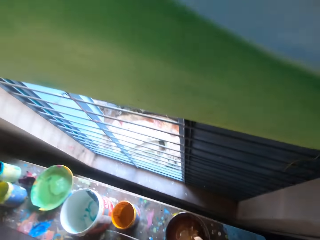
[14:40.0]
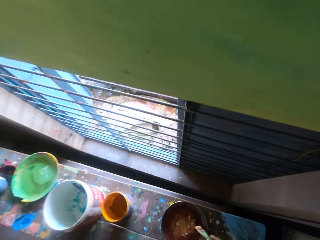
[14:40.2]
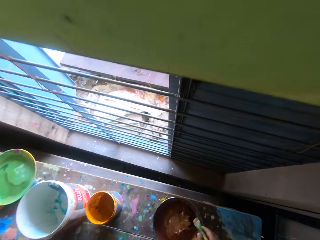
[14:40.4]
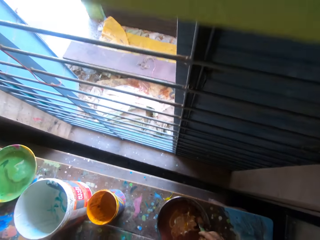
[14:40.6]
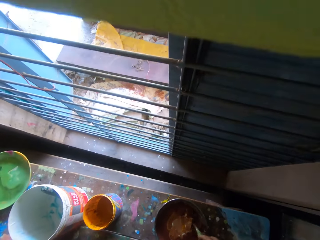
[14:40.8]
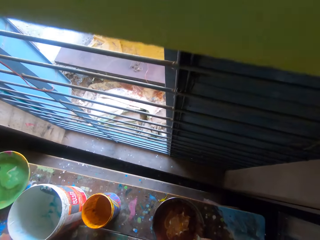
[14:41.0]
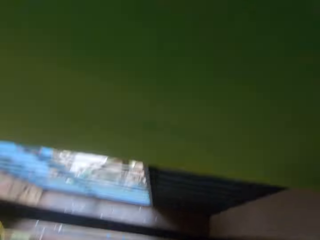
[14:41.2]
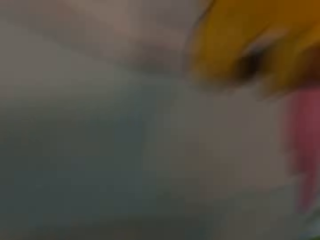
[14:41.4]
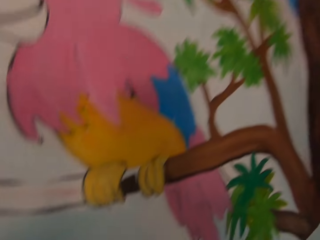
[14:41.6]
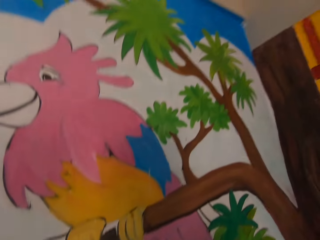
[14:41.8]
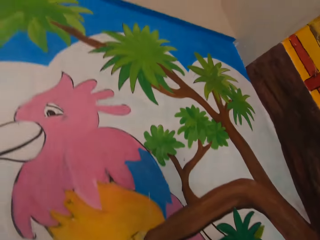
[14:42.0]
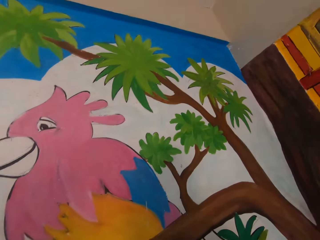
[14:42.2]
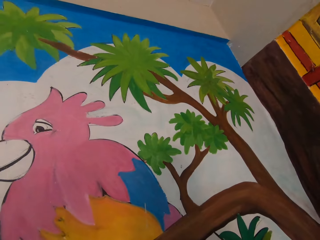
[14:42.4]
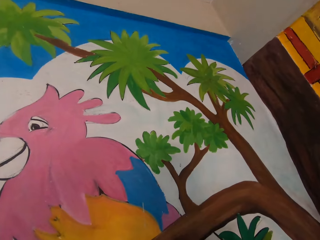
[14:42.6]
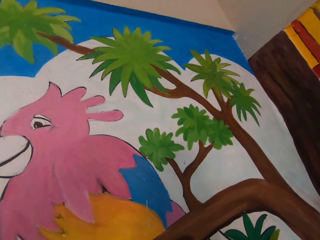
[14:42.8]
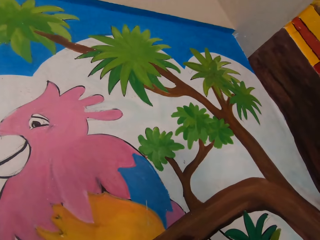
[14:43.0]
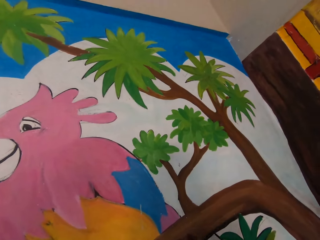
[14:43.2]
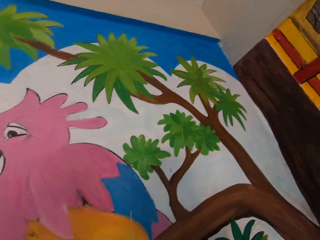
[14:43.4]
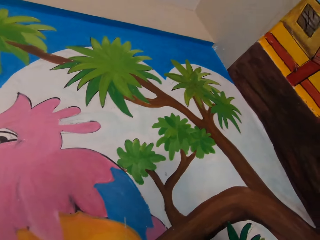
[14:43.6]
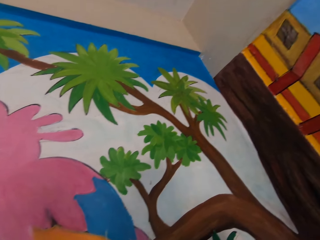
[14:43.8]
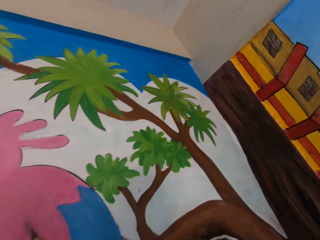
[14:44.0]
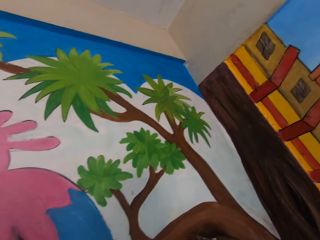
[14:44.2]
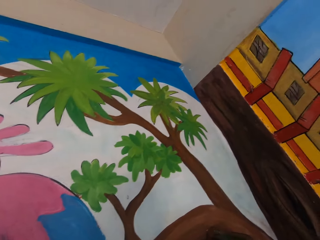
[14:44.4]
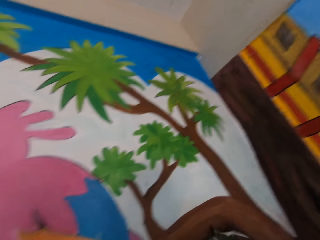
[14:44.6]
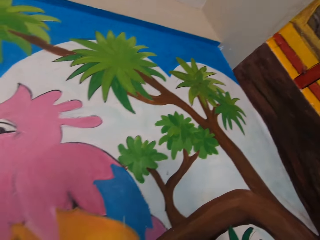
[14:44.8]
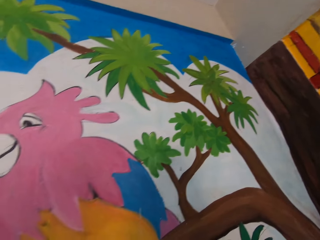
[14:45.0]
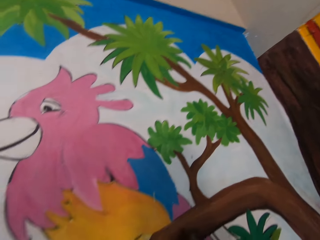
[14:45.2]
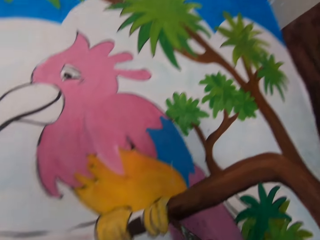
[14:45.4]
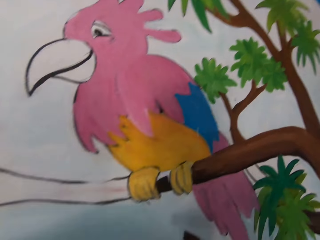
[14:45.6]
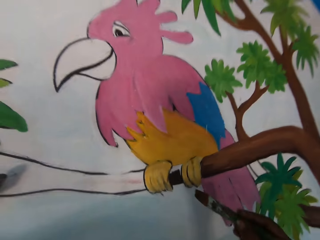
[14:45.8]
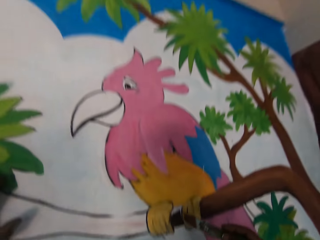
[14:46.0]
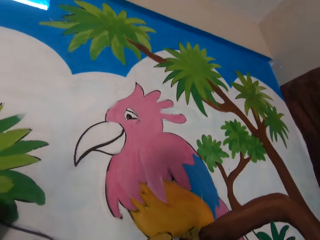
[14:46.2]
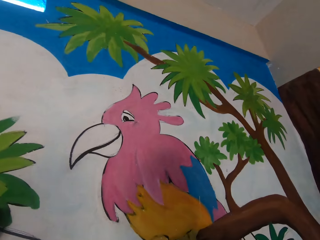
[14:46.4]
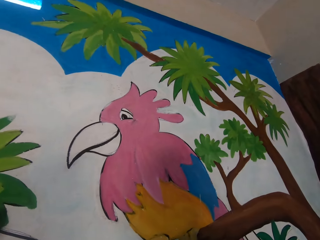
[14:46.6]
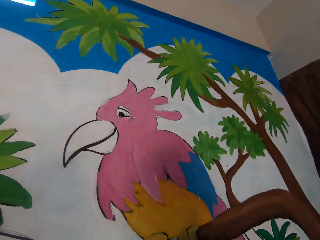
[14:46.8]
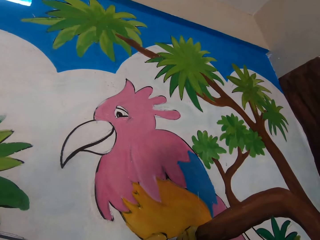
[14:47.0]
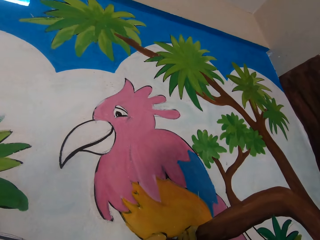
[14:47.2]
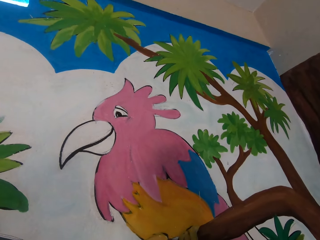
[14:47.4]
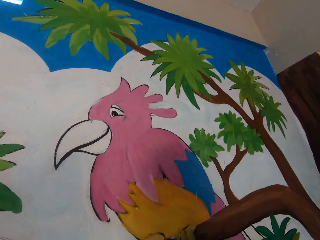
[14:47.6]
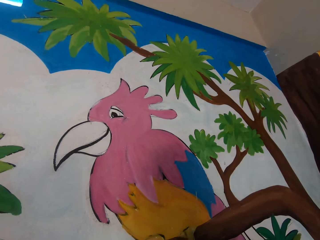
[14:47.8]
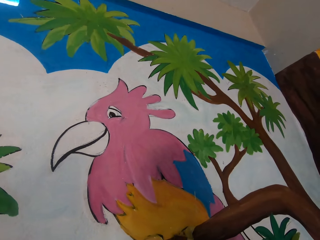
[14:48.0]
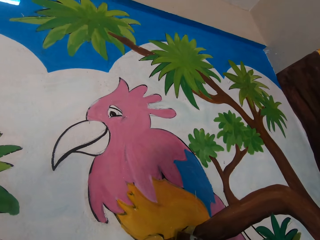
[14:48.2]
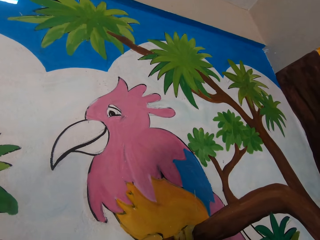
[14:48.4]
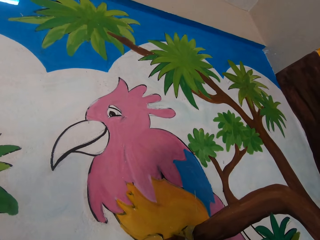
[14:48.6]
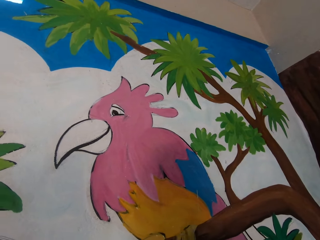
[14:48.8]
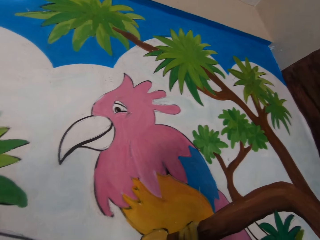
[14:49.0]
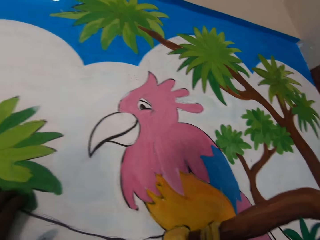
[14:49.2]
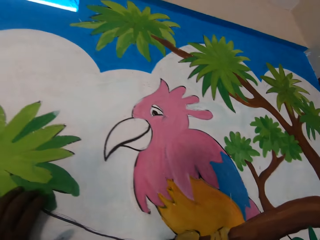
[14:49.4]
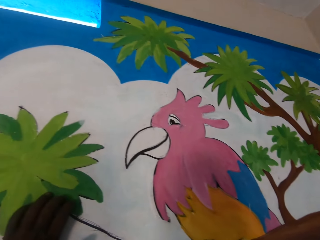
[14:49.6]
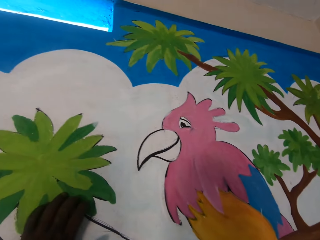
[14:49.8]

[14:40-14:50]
The camera wearer takes paint from the first paint bucket on the floor with the paint brush. He paints the mural on the wall with the paintbrush in his right hand. He draws on the paint board.

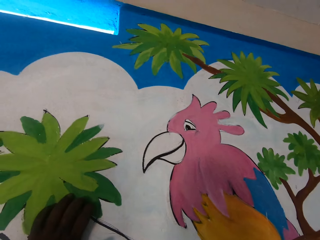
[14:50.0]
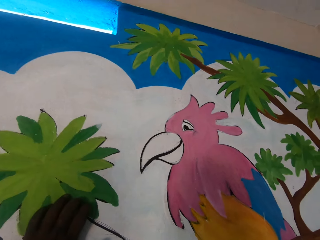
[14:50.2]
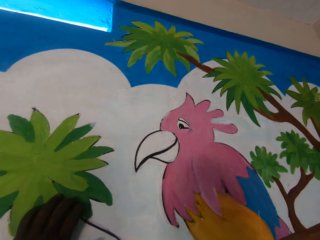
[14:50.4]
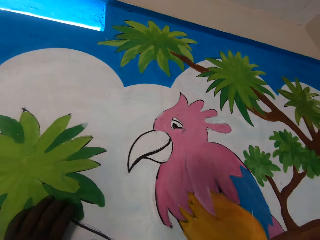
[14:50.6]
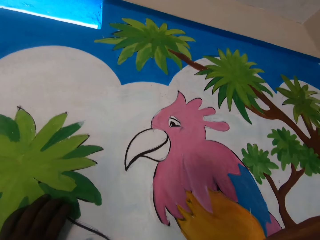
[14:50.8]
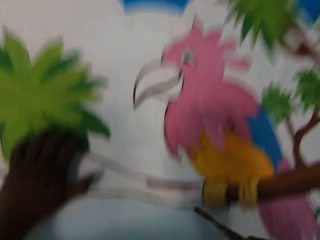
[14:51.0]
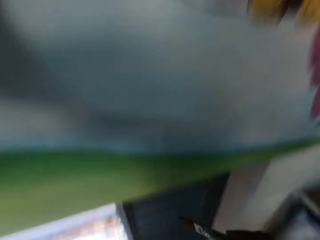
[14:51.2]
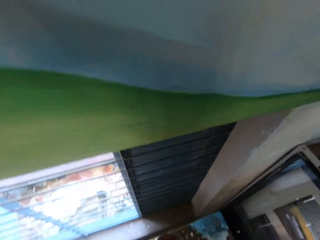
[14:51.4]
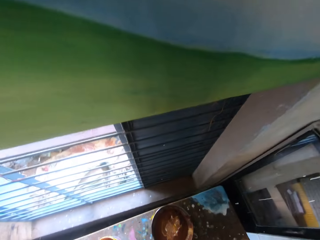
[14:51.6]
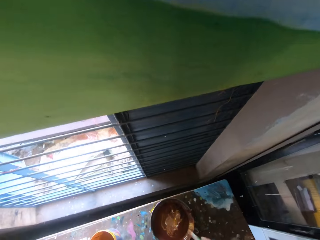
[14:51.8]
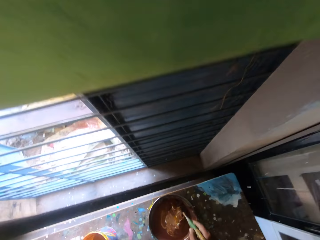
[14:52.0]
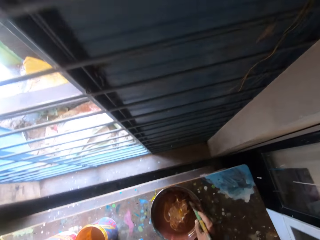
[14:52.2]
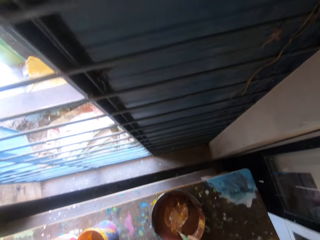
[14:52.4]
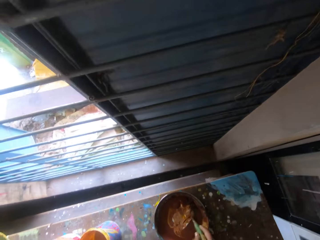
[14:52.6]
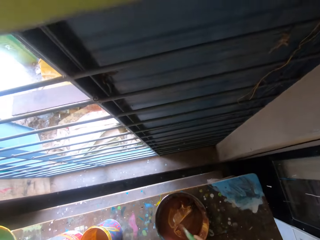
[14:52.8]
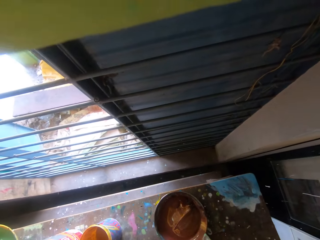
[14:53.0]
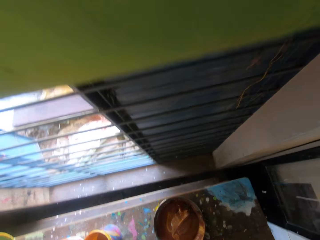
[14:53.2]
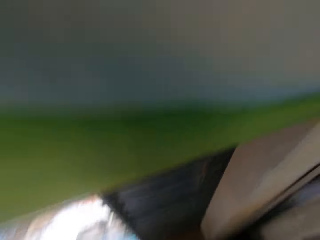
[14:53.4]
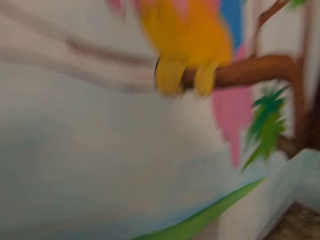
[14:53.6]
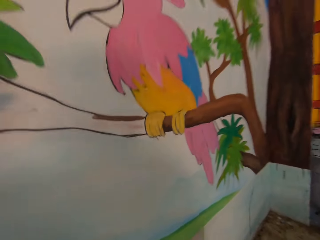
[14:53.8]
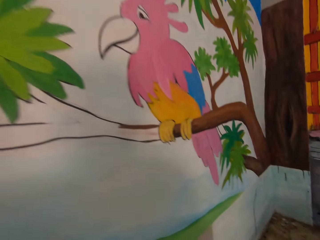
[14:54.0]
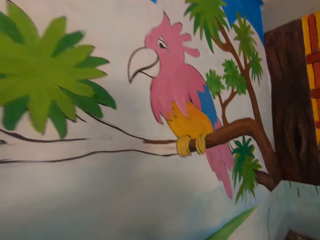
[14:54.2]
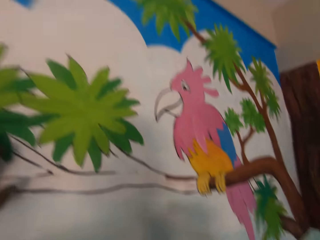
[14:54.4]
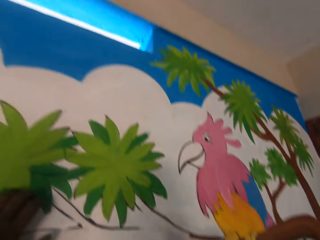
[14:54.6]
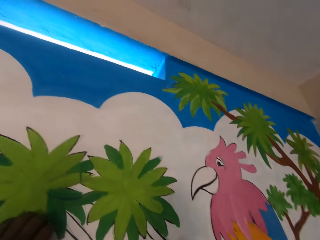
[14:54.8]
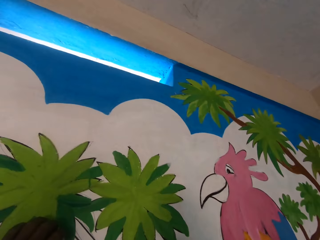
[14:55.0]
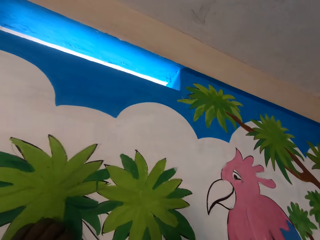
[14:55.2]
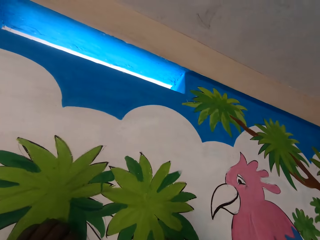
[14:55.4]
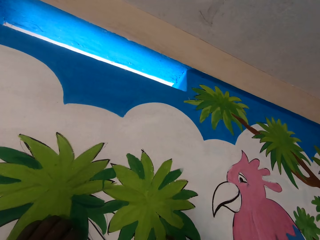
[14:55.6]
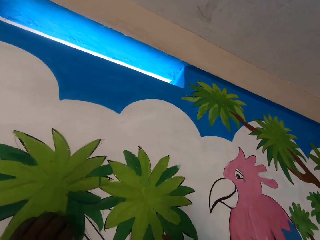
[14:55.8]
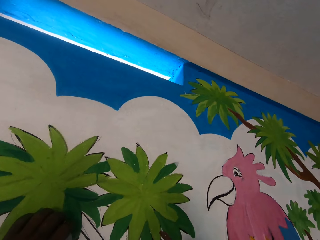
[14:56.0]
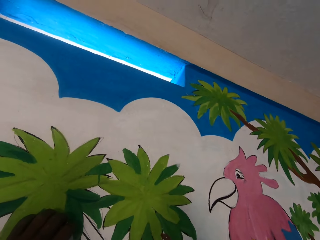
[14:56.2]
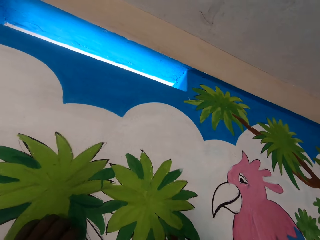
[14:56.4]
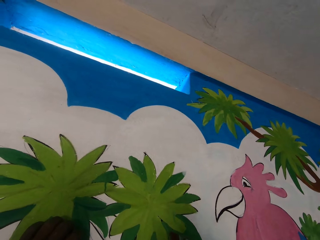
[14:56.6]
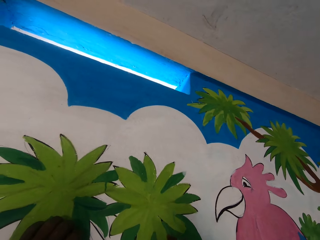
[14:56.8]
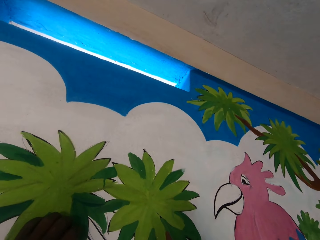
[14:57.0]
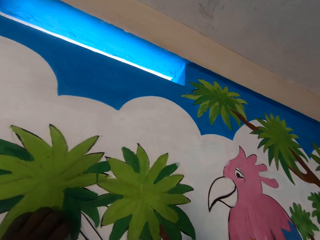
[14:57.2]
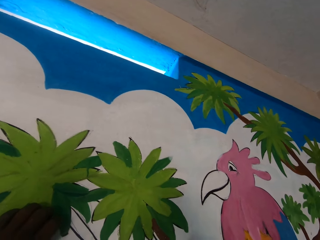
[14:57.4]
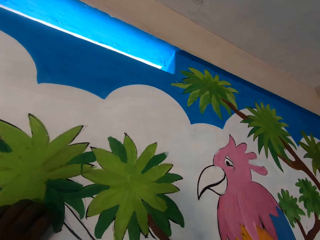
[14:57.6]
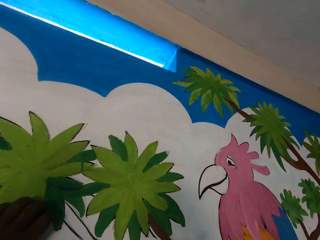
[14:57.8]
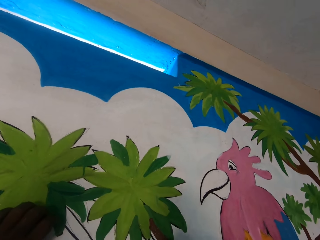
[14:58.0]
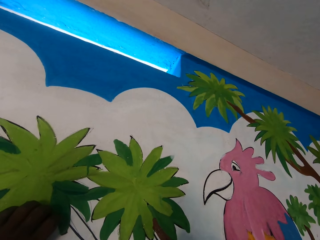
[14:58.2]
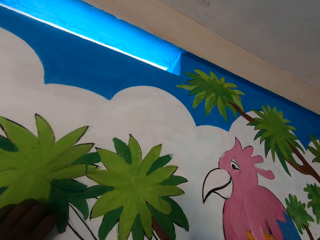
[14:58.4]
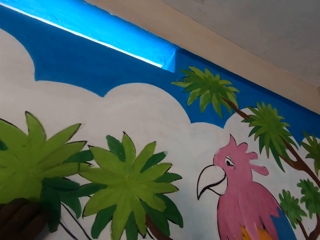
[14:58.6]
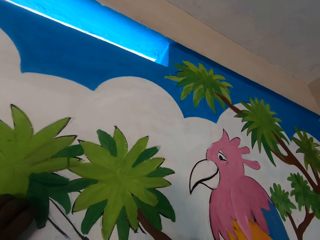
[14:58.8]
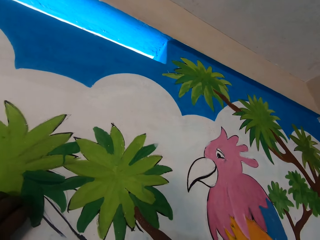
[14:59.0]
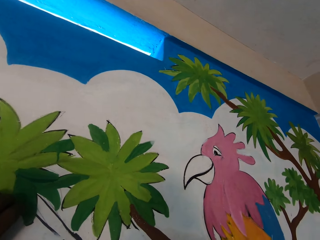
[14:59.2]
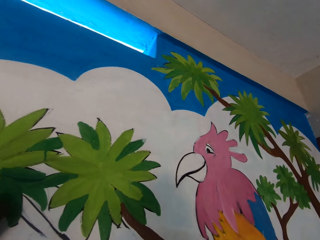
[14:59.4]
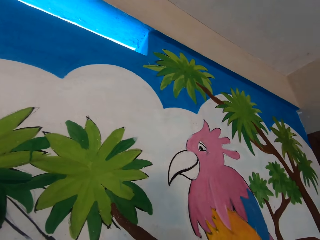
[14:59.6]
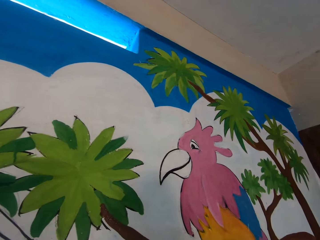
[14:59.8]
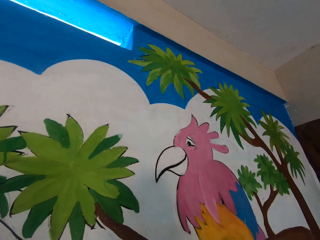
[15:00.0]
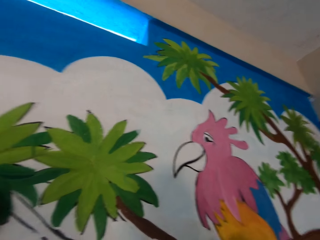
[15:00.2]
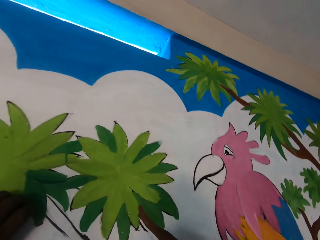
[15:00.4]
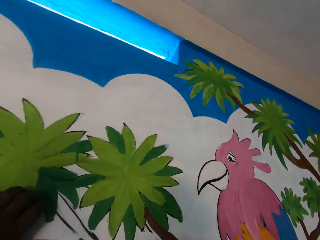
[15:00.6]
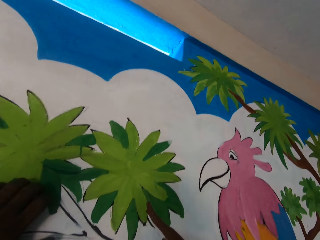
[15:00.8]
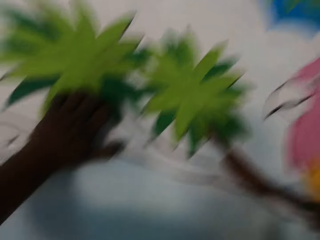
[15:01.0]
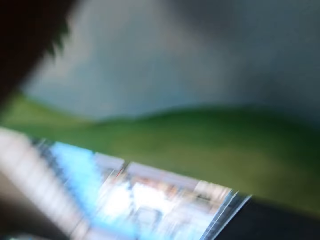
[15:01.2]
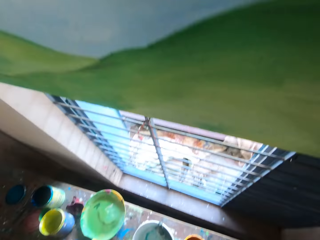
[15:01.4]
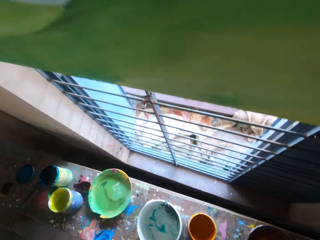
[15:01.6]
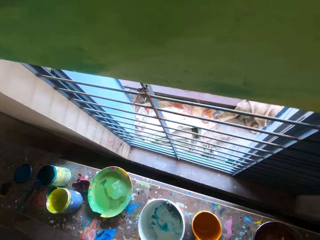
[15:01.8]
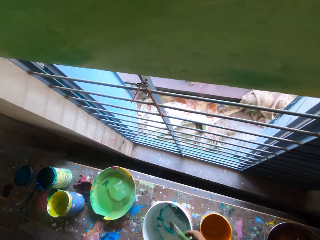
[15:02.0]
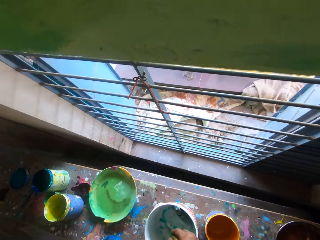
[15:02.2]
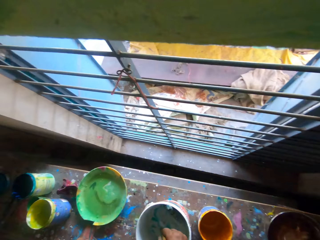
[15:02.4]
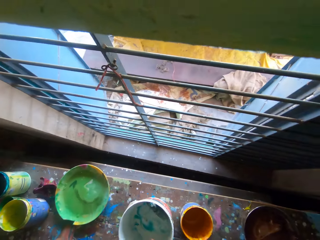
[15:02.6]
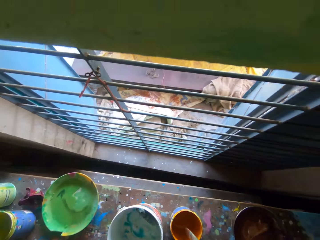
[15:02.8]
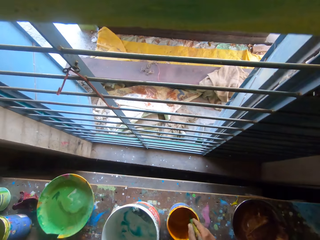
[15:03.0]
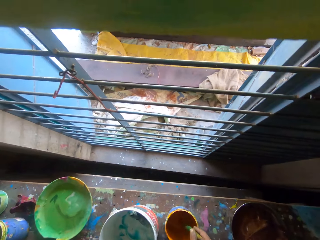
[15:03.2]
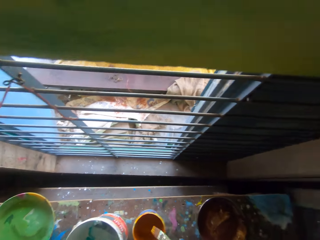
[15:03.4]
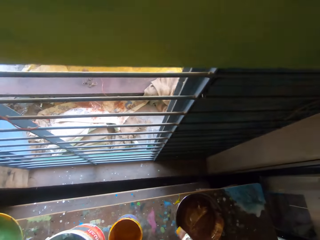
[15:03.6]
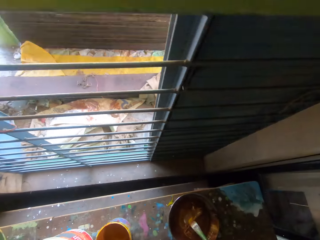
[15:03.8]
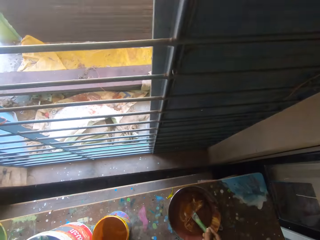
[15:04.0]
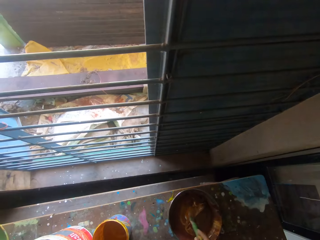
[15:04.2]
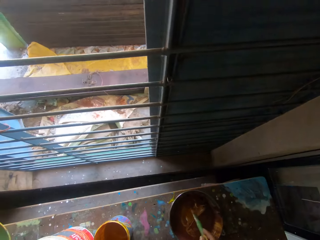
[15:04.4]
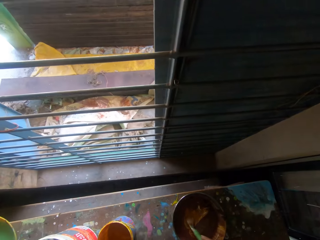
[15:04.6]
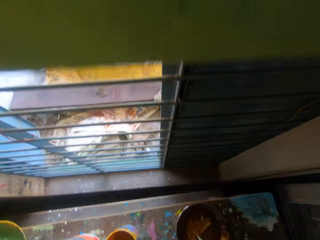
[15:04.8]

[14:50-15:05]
The camera wearer takes paint from the first paint bucket on the floor with the paint brush. He paints the mural on the wall with the paintbrush in his right hand. He takes paint from the second paint bucket on the floor with the paint brush. He takes paint from the third paint bucket on the floor with the paint brush. He takes paint from the first paint bucket on the floor with the paint brush.
